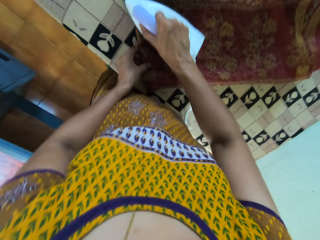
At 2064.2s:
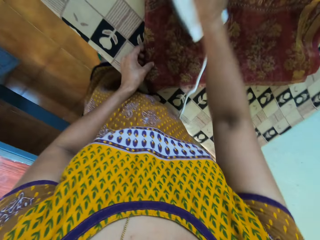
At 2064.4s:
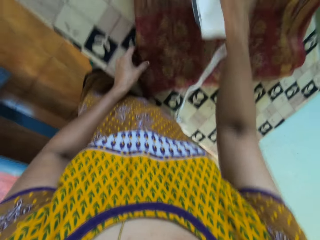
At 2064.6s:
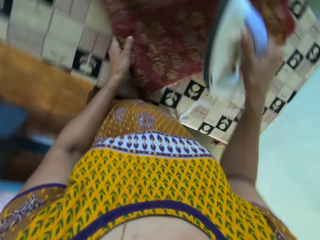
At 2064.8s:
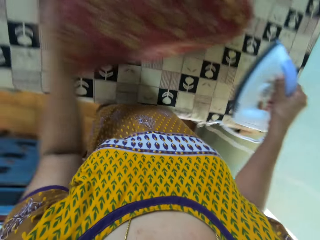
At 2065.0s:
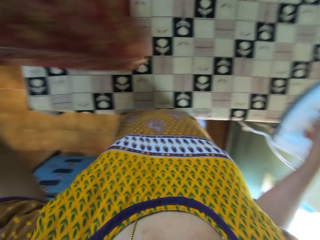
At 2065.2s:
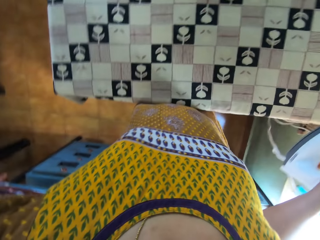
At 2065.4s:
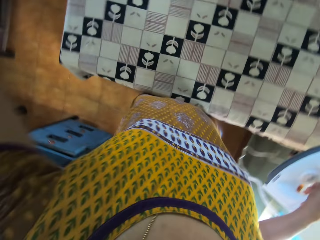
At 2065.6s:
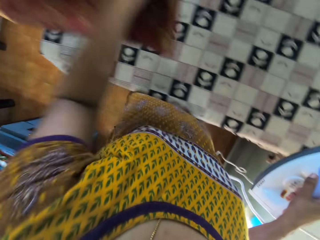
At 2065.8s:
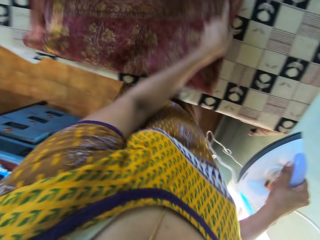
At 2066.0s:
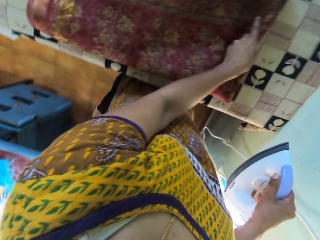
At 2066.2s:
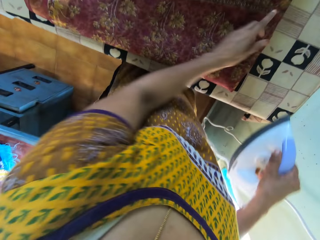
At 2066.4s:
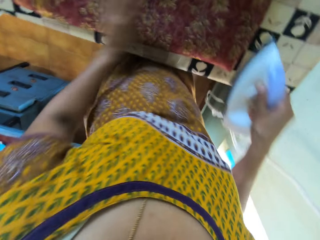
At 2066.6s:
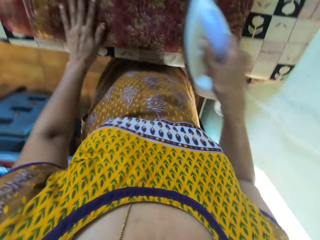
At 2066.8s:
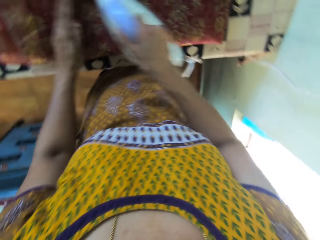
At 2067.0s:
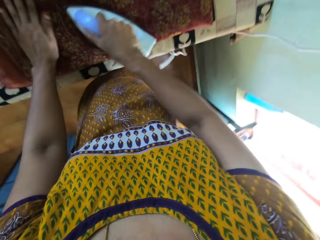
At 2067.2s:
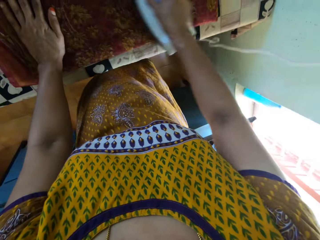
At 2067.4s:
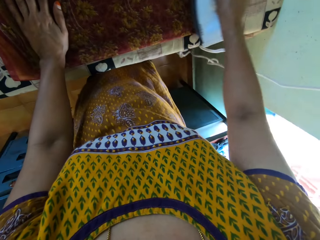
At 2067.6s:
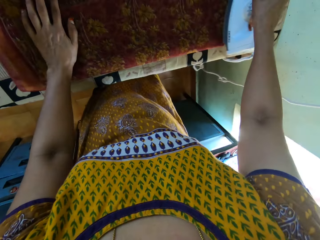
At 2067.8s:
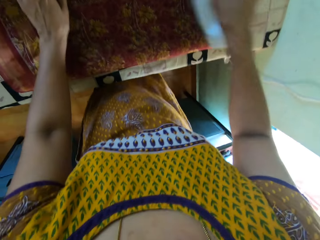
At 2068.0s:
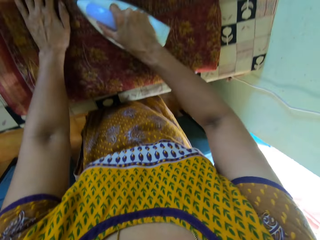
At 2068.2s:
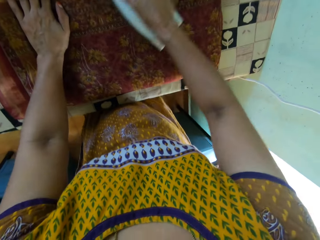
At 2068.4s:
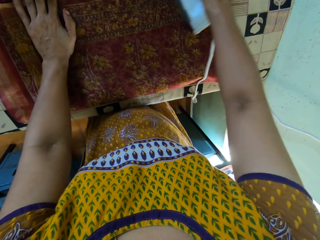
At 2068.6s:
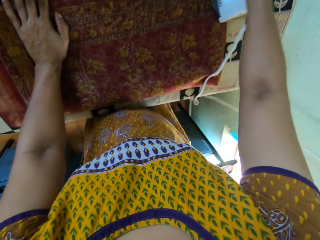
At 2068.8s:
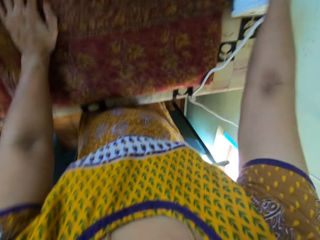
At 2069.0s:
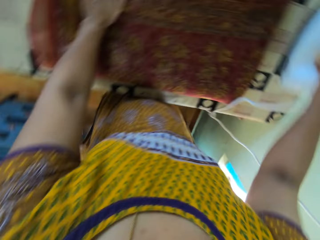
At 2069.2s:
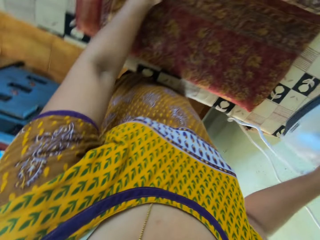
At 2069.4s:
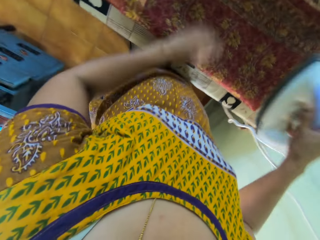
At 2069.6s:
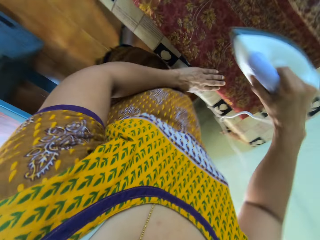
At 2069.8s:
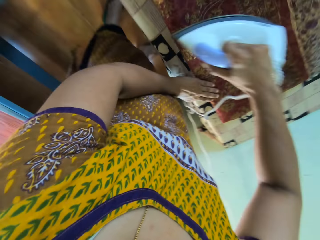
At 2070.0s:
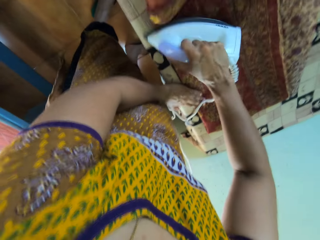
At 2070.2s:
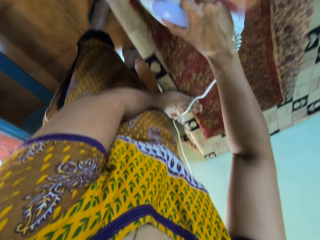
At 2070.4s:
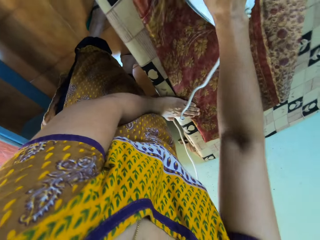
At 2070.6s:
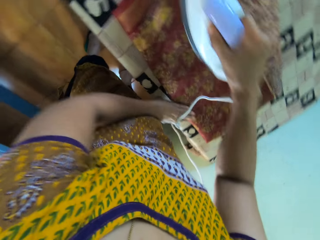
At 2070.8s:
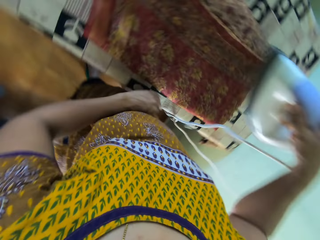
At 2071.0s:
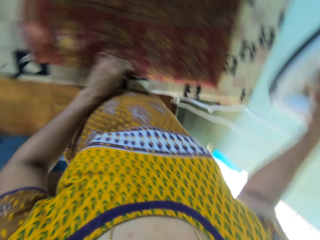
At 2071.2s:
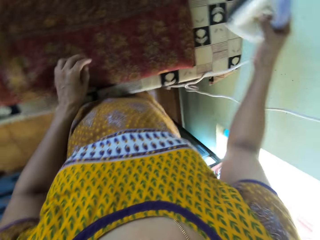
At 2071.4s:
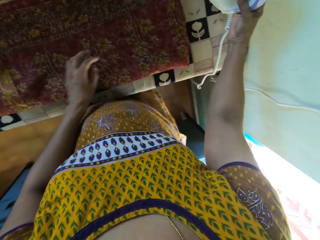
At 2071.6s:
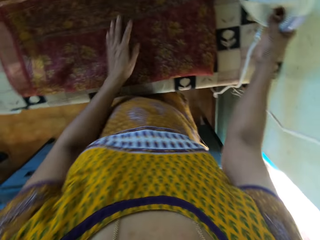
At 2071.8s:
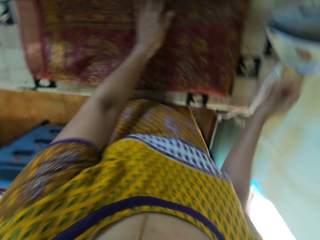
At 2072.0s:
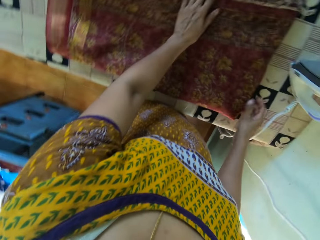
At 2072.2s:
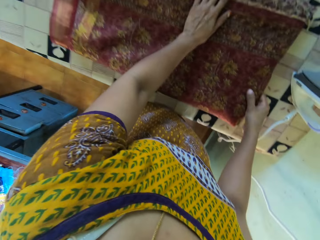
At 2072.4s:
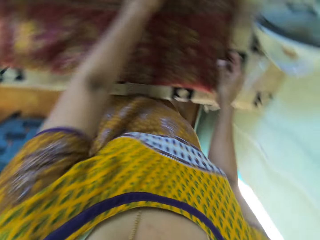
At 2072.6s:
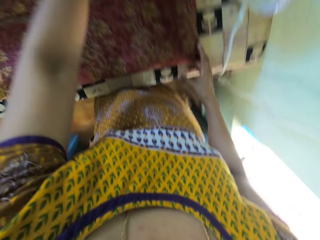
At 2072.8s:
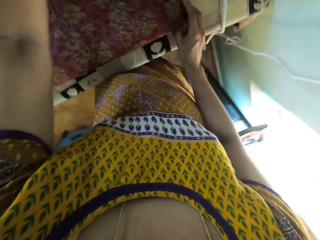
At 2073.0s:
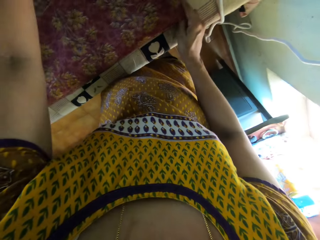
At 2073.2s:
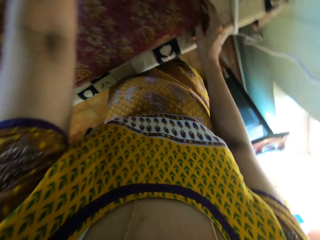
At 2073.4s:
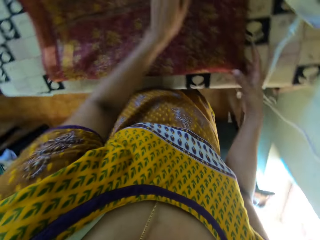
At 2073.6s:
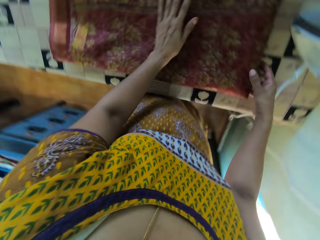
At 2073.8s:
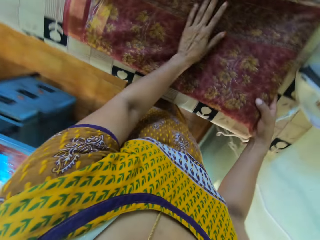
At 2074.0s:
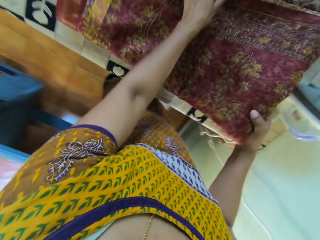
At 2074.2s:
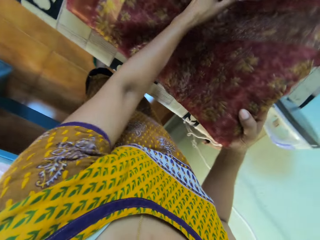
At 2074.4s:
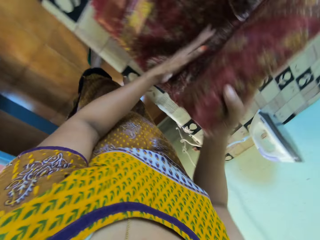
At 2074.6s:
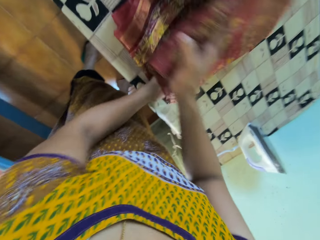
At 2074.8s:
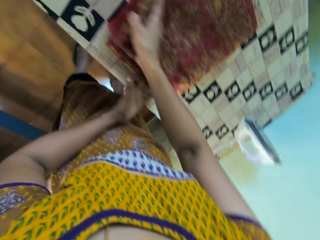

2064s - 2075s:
The camera wearer irons the piece of cloth with the pressing iron in her right hand. She adjusts the piece of cloth on the table with her left hand. She turns the cloth. She irons the piece of cloth with the pressing iron in her right hand. She places the pressing iron in her right hand on the table. She puts down the cloth. She folds the piece of cloth on the table with both hands.

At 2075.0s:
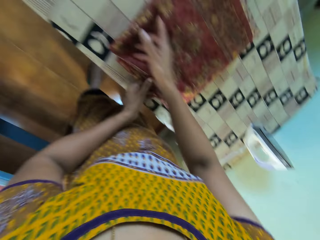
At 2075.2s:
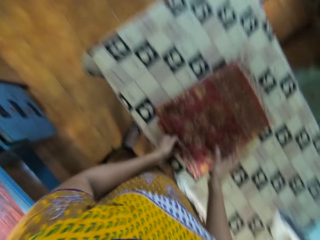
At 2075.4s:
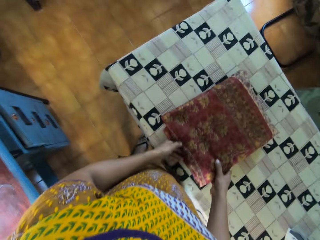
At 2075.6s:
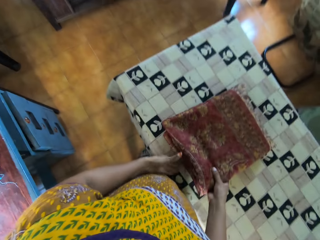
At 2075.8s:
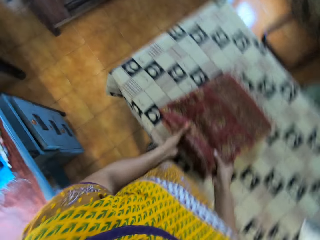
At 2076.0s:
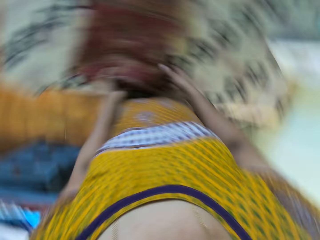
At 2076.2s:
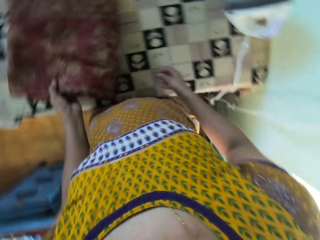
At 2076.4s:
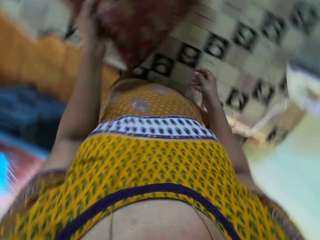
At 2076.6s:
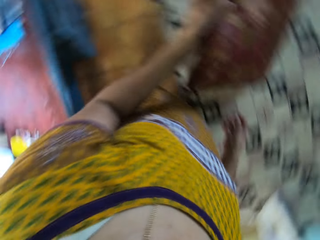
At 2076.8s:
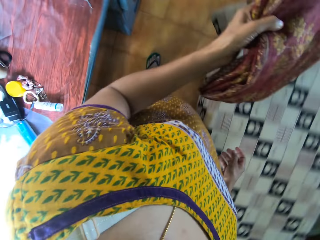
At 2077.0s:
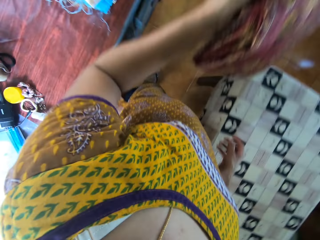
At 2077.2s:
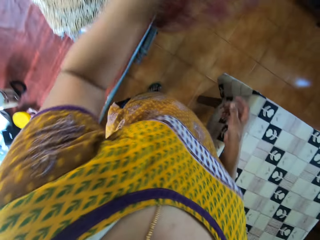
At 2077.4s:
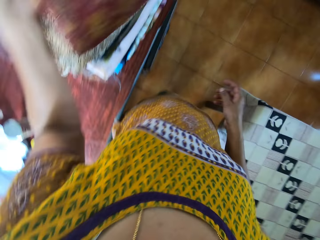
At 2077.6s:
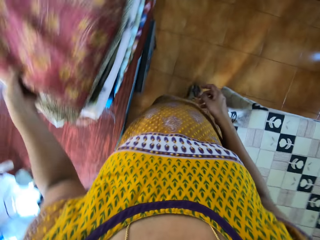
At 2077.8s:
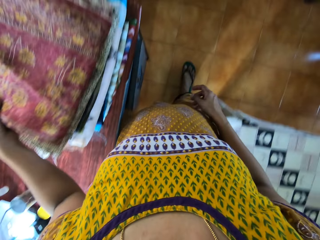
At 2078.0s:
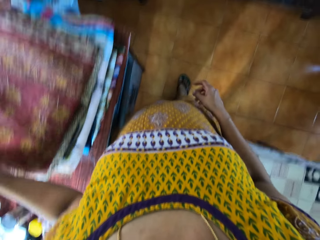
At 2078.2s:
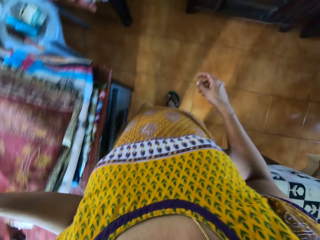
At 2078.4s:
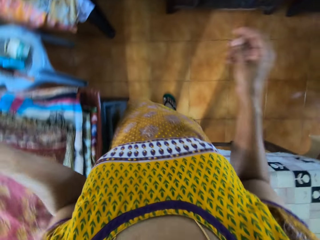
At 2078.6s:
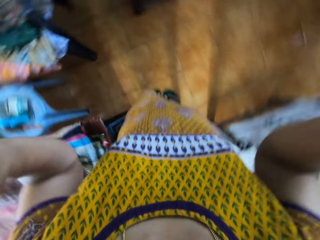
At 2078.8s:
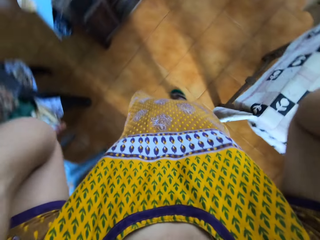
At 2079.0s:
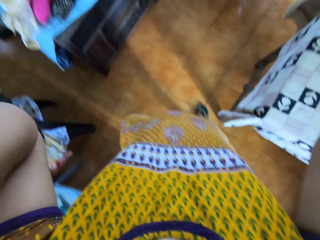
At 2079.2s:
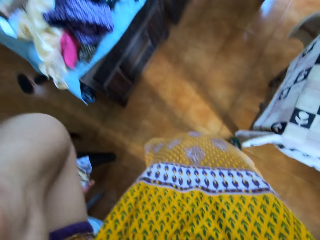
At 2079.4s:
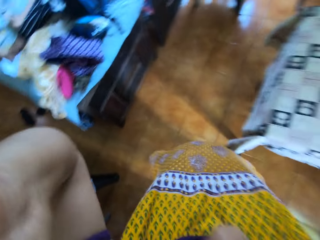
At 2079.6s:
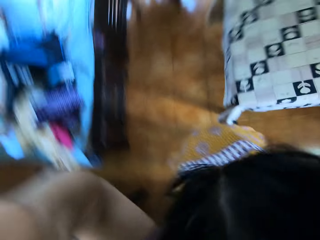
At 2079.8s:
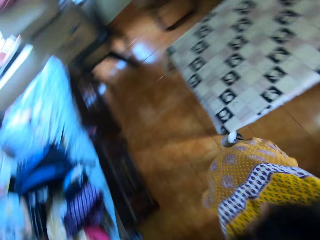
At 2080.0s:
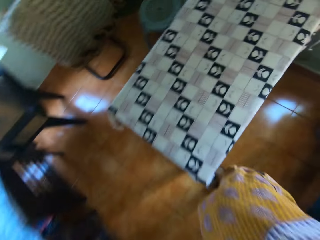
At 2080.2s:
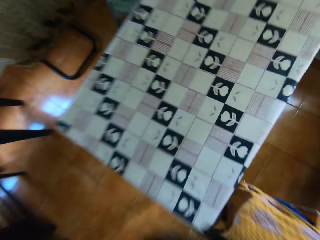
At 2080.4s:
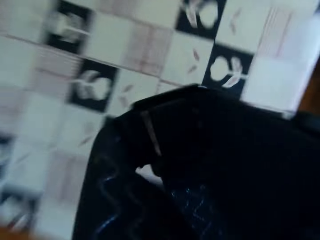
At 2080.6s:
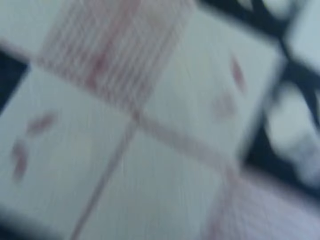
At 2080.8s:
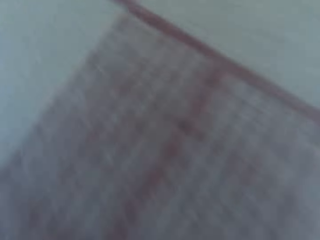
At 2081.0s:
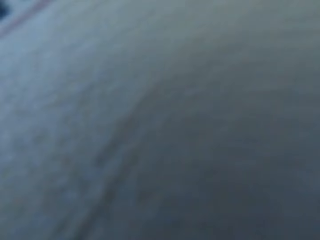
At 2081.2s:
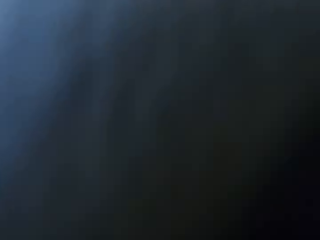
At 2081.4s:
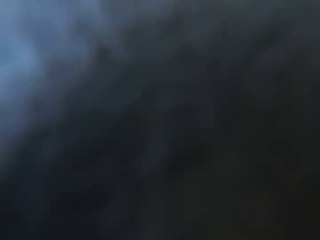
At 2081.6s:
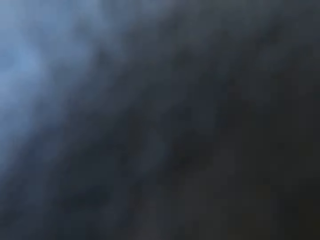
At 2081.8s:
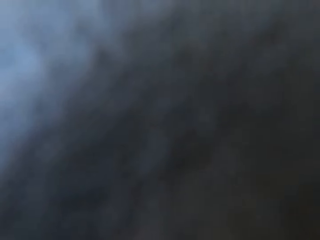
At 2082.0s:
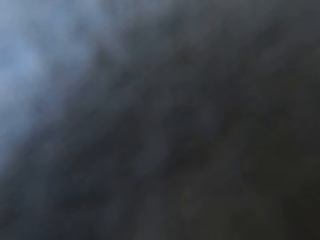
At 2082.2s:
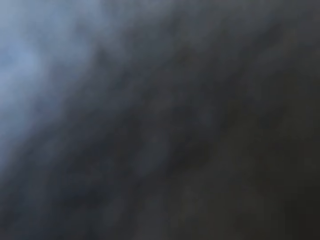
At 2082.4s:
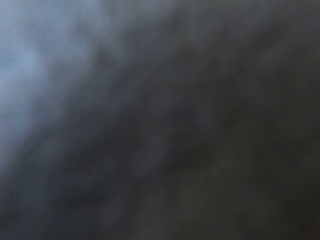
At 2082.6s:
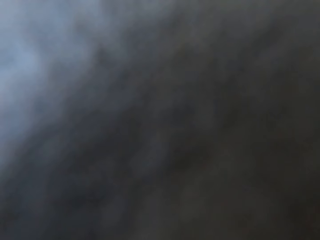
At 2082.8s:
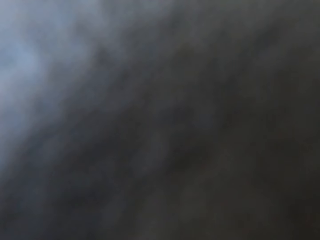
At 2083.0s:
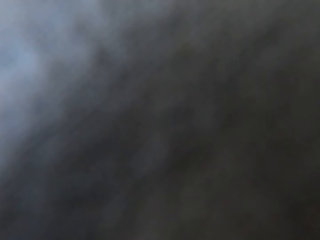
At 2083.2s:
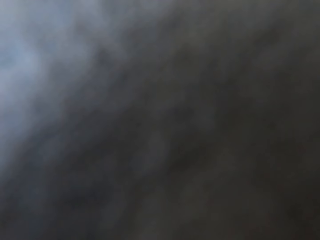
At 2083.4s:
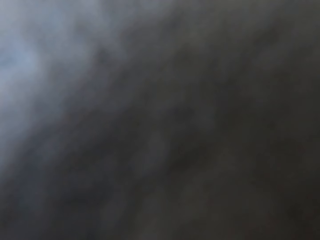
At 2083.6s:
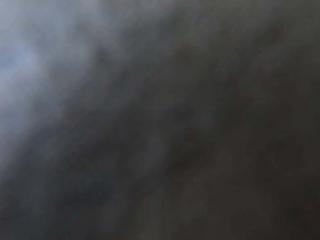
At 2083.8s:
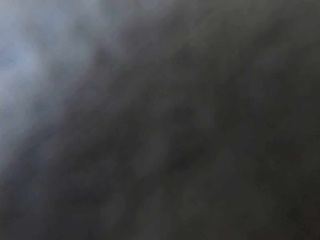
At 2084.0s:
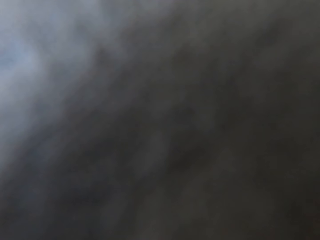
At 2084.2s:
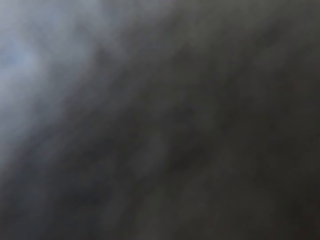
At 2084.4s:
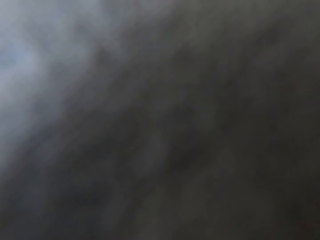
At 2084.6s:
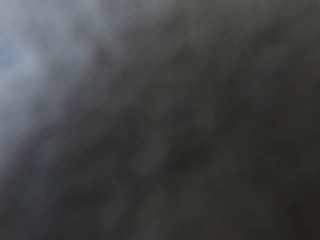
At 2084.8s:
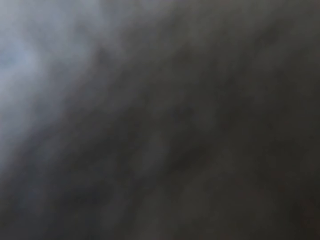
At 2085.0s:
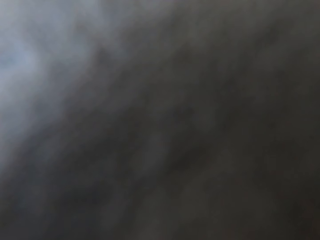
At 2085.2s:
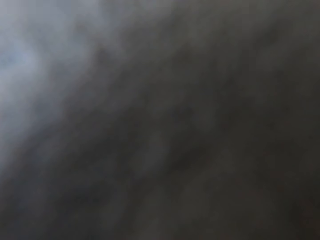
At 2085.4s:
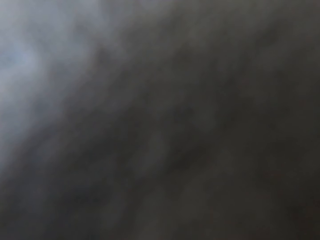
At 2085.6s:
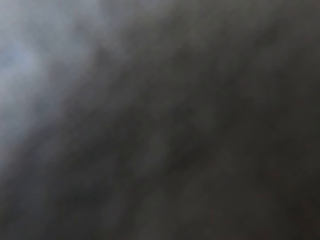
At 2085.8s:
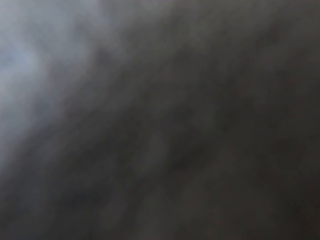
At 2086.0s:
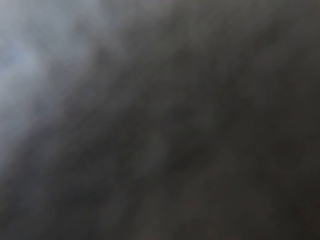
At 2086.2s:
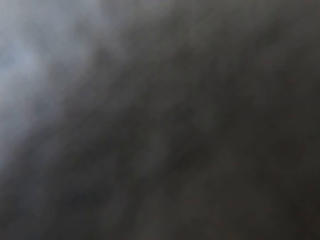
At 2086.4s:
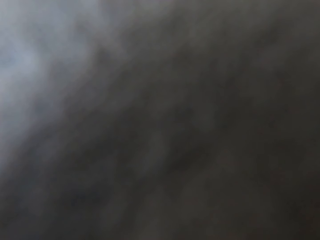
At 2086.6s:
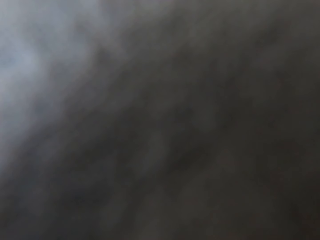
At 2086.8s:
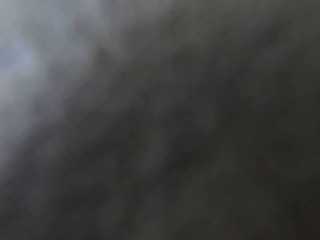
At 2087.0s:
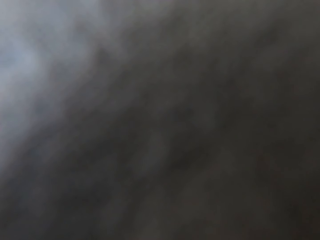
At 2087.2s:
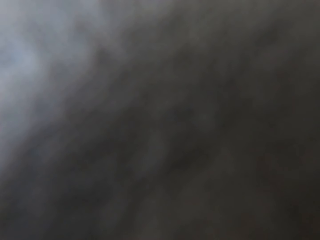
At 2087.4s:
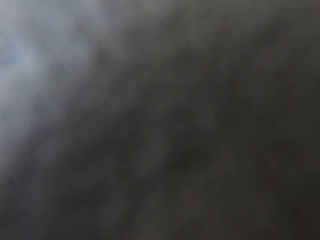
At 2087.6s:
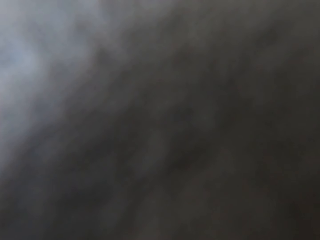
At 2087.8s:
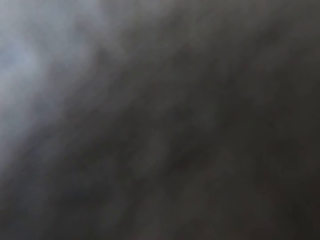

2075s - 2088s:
The camera wearer picks up the piece of cloth on the table with her left hand. She places the piece of cloth in her left hand on a pile of cloths. She removes the camera on her head with both hands. She places the camera in her hands on the table. She converses with a girl.
